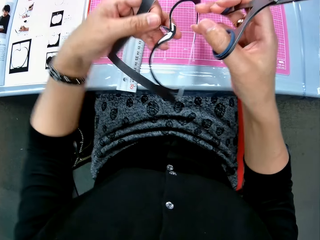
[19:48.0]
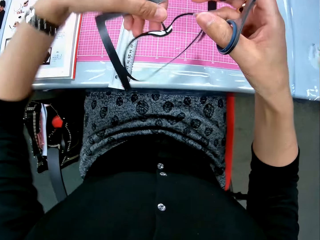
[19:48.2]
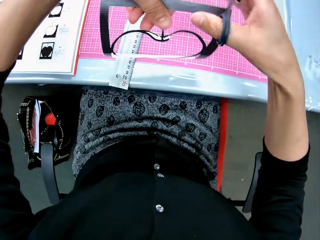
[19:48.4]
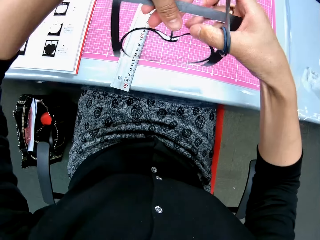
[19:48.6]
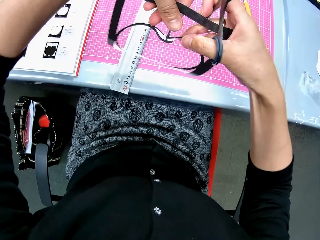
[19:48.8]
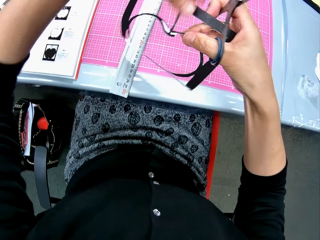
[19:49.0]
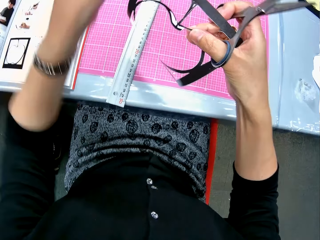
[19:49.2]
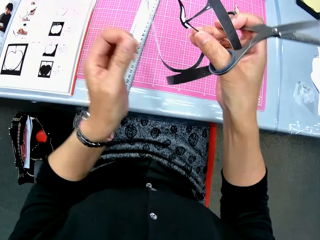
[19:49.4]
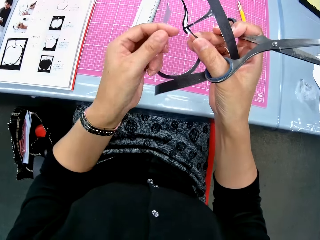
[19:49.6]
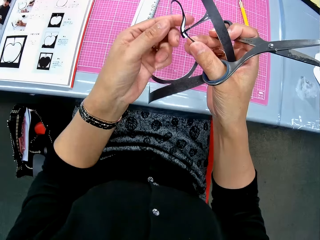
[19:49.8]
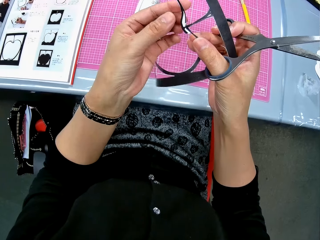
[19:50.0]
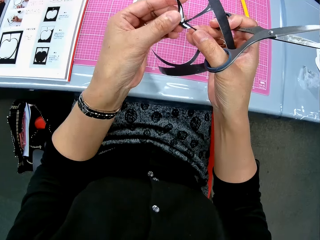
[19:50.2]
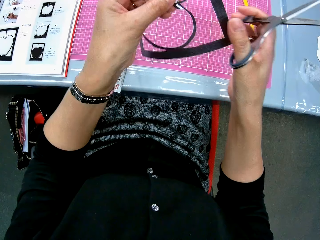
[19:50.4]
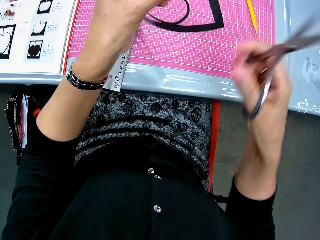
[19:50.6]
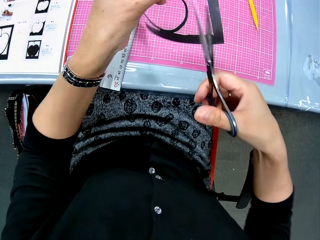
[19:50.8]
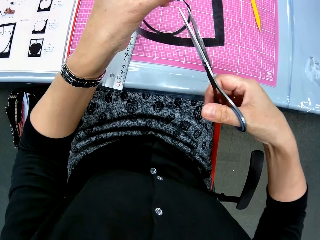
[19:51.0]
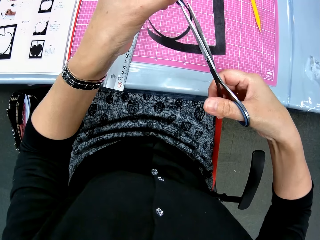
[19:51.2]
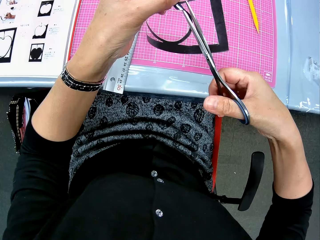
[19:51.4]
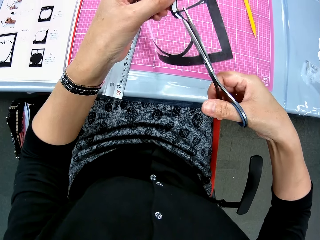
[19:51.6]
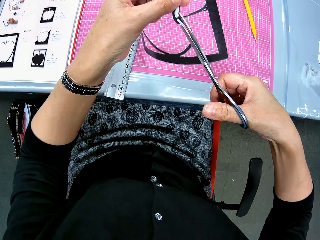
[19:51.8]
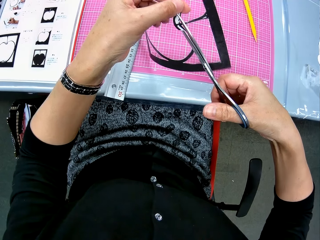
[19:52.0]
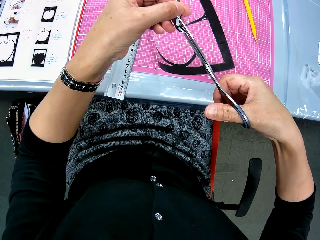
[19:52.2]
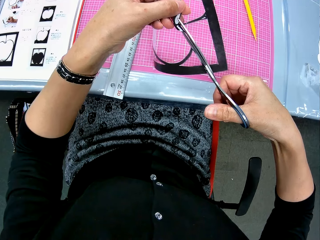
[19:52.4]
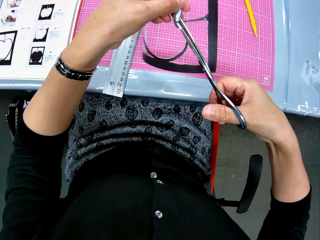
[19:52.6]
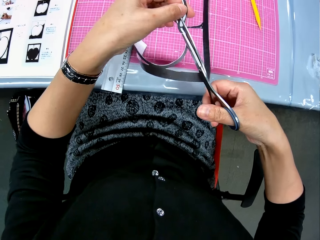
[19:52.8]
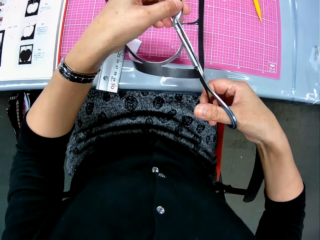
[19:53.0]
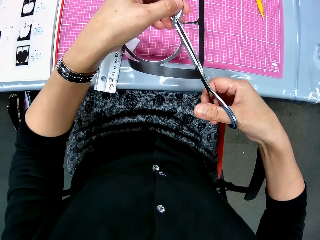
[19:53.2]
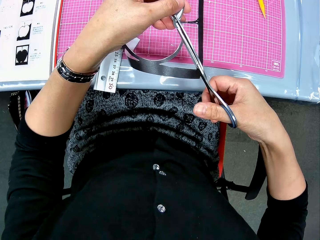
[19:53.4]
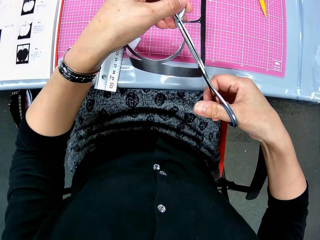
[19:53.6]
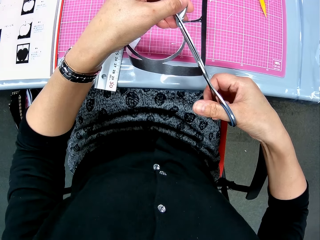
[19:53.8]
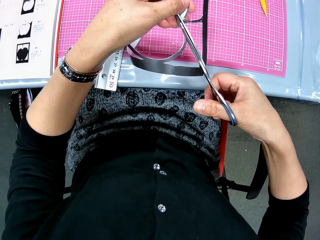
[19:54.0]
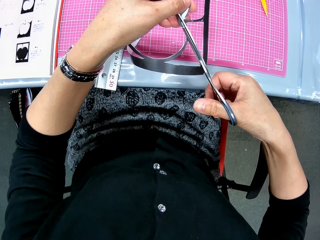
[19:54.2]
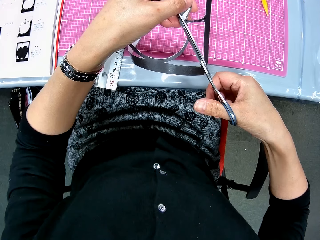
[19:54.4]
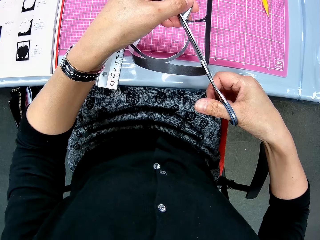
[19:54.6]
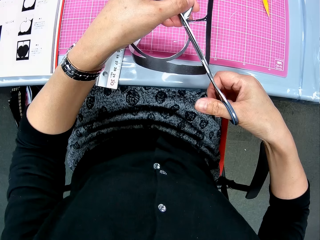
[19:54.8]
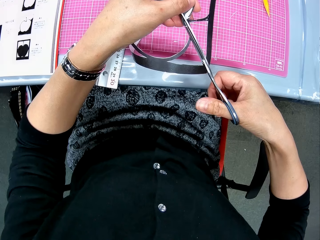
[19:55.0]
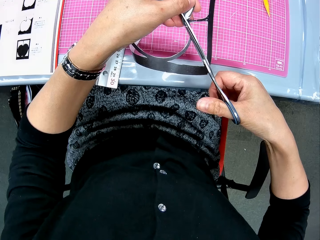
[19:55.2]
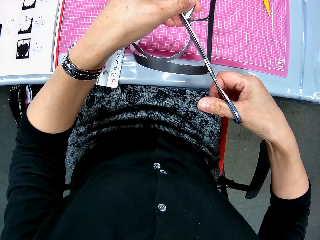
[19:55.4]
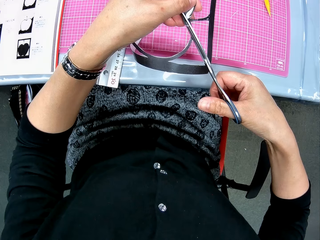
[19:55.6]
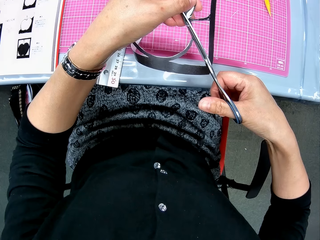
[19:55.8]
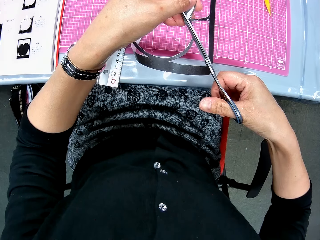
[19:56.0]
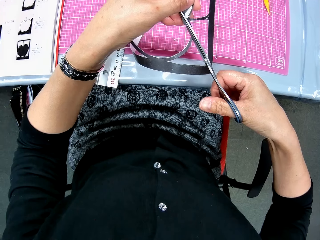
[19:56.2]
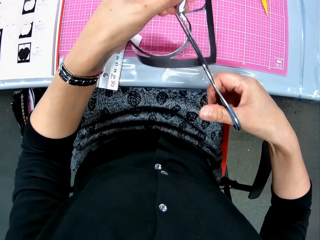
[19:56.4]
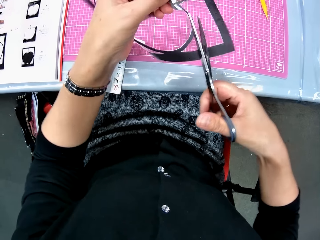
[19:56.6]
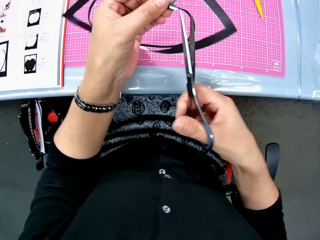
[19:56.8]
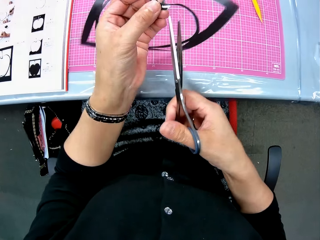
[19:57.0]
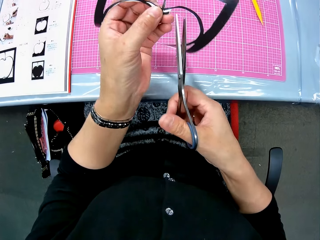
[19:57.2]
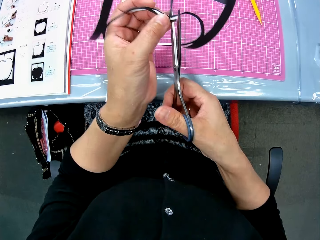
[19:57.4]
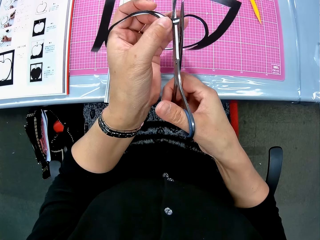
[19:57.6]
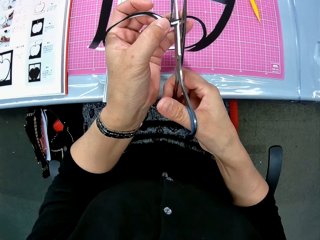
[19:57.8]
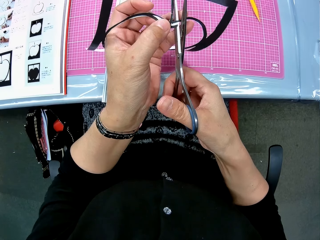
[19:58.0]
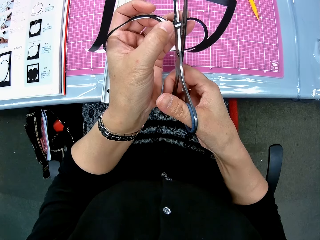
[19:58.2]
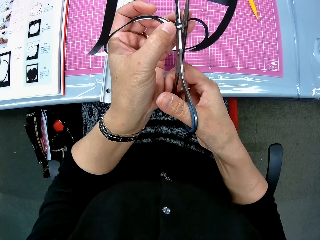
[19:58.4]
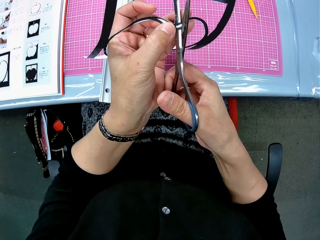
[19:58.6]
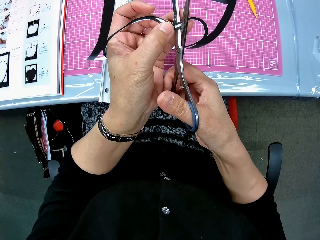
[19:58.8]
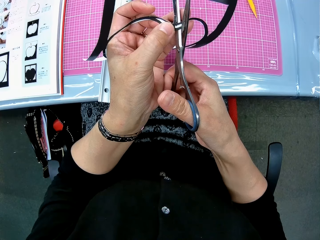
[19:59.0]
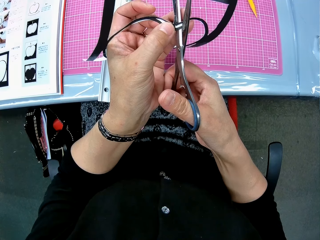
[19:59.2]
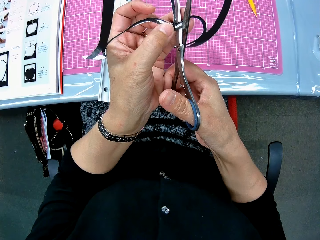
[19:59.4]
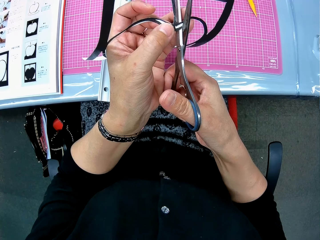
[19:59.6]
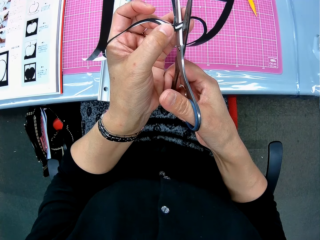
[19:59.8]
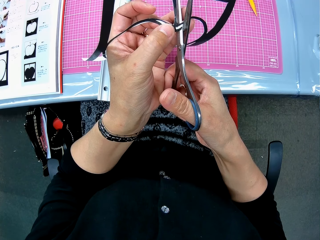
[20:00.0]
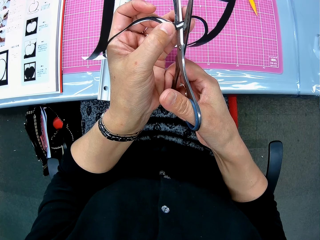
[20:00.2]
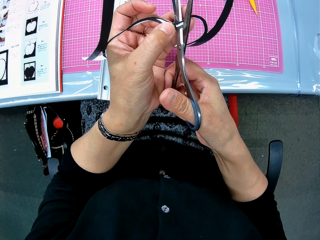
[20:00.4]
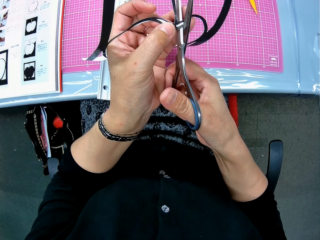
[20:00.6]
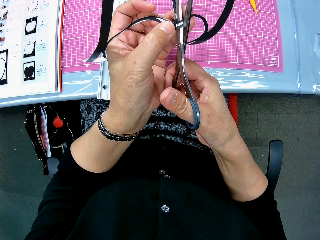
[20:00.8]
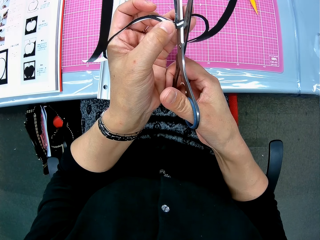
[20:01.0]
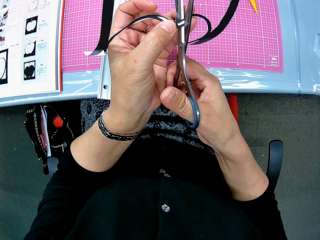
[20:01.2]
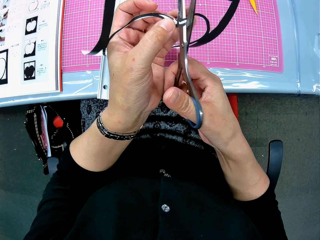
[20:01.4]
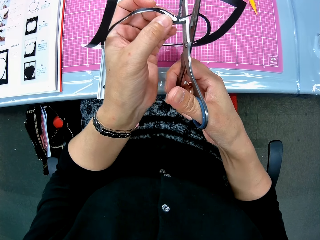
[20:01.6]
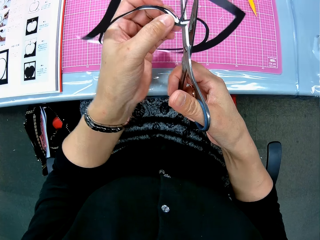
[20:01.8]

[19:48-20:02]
The camera wearer rotates the last craft piece or paper cut out in her hands. She checks the centre of the last craft piece. She continues to trim the last craft piece with the scissors. She stares at the paper cut out. She cuts the paper cut out with a scissor.

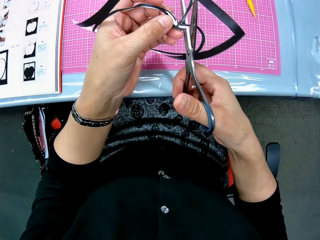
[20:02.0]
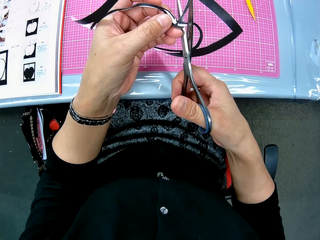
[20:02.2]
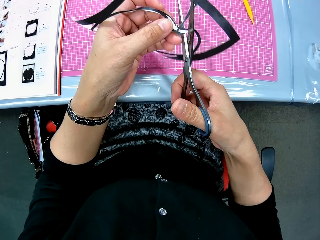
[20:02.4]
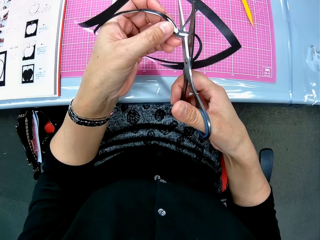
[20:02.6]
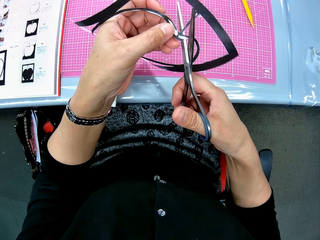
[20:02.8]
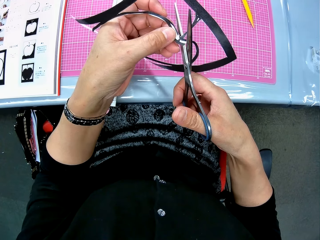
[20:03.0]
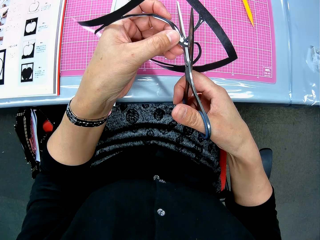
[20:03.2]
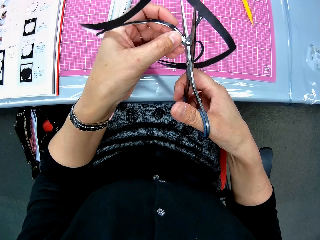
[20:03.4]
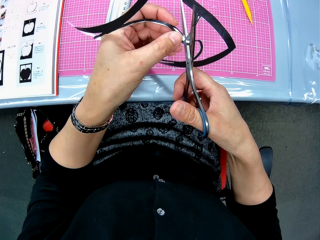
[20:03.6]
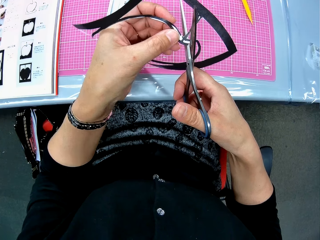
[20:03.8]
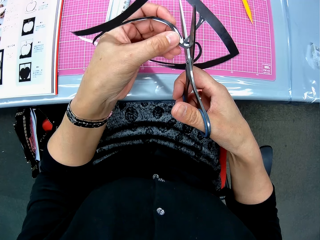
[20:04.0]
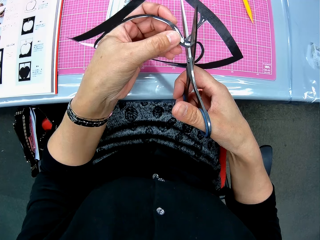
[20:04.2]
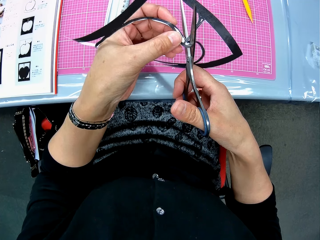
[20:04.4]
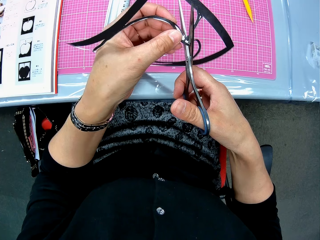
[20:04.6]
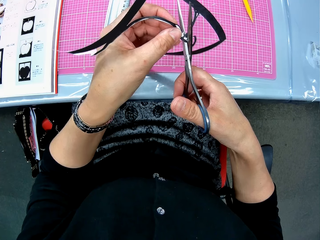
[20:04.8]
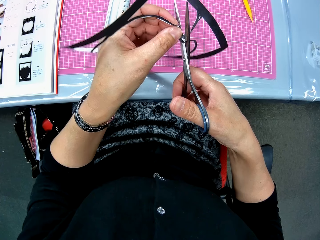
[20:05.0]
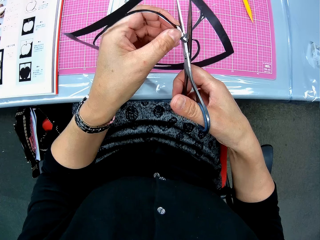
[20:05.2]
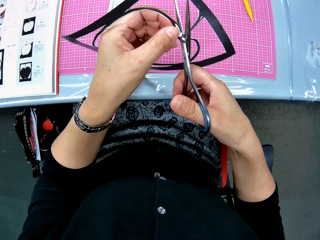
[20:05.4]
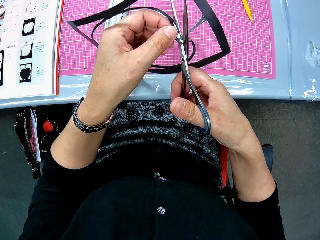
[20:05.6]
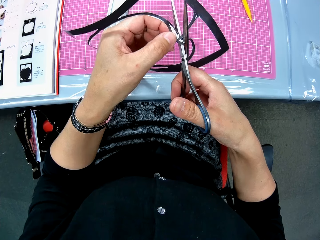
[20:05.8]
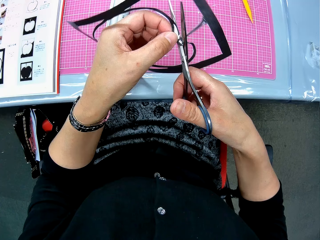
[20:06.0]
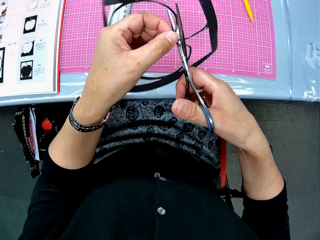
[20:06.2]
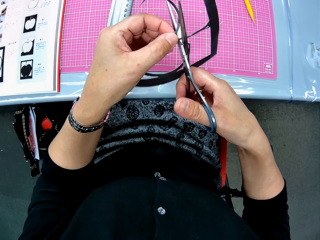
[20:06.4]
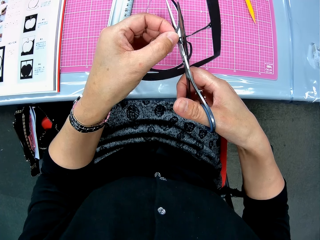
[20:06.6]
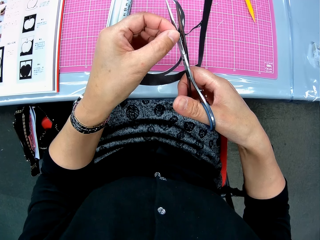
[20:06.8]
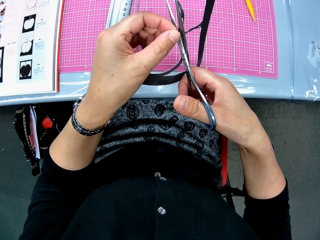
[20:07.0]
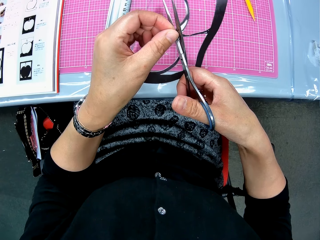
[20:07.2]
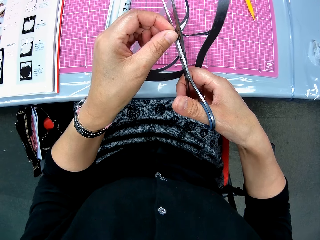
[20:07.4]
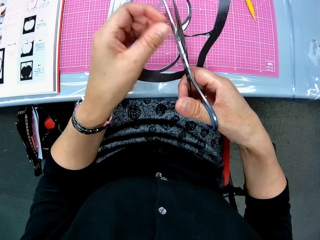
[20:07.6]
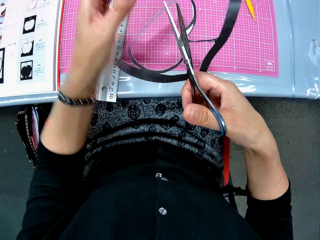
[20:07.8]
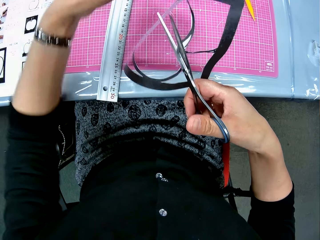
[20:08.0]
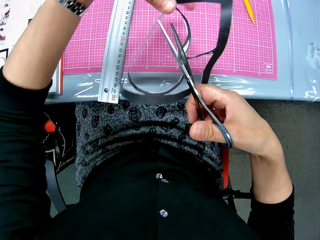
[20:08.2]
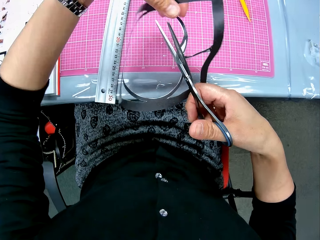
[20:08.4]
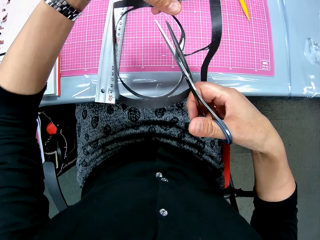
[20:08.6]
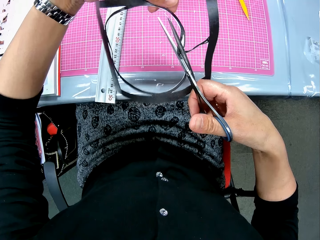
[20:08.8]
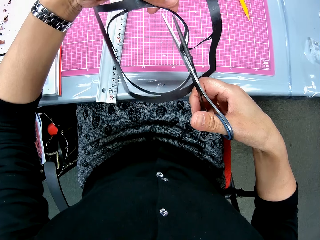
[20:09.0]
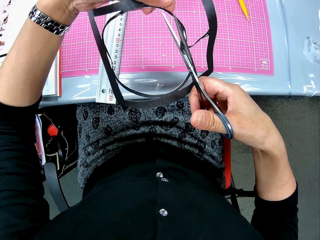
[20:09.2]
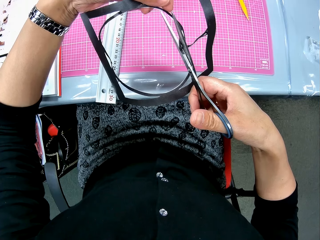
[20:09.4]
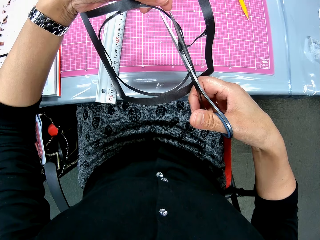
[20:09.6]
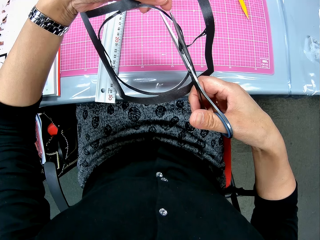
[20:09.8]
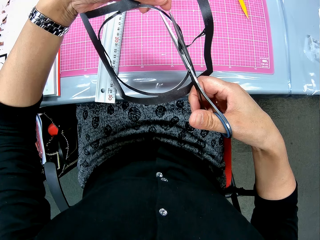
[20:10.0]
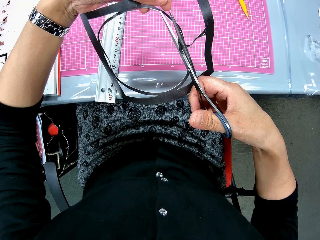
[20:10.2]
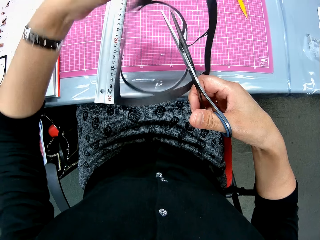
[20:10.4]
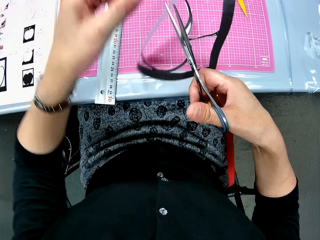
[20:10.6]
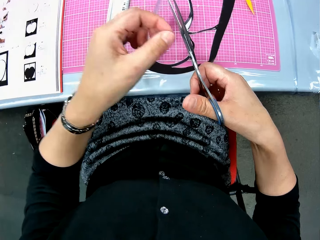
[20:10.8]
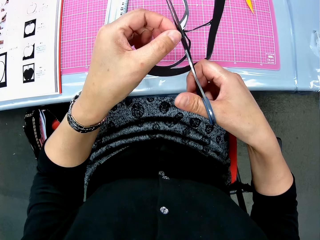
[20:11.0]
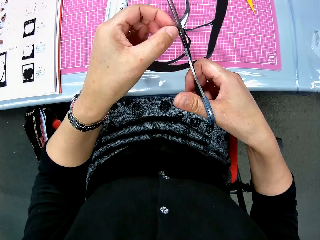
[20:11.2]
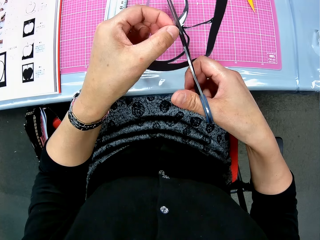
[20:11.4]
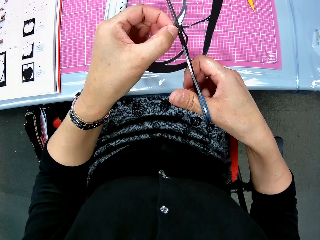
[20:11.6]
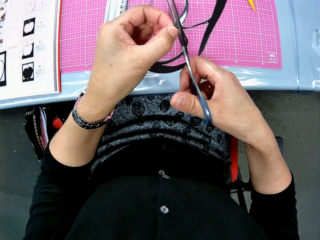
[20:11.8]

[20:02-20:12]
The camera wearer inspects the paper cut out.
